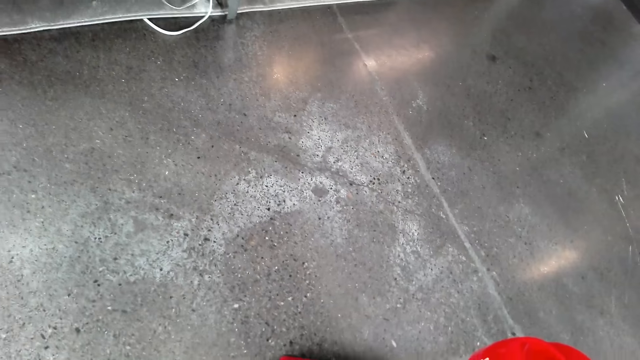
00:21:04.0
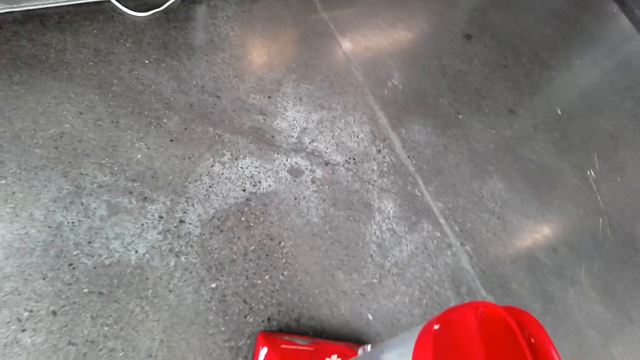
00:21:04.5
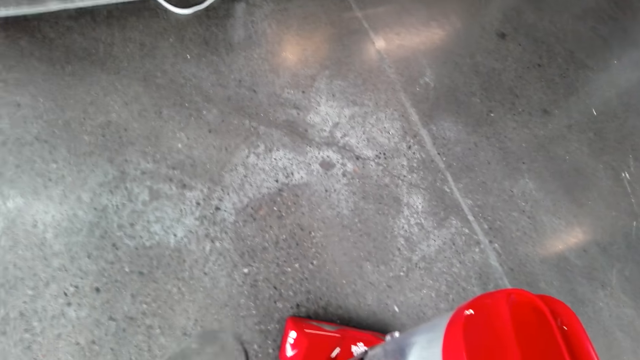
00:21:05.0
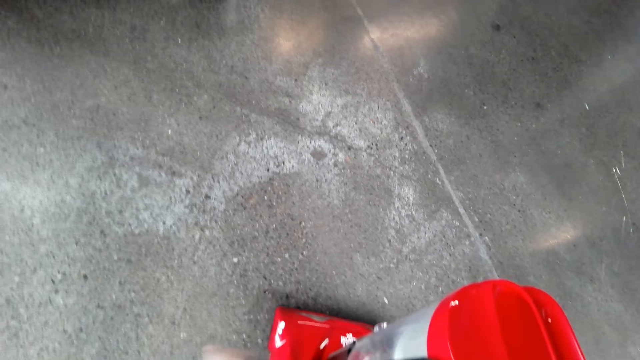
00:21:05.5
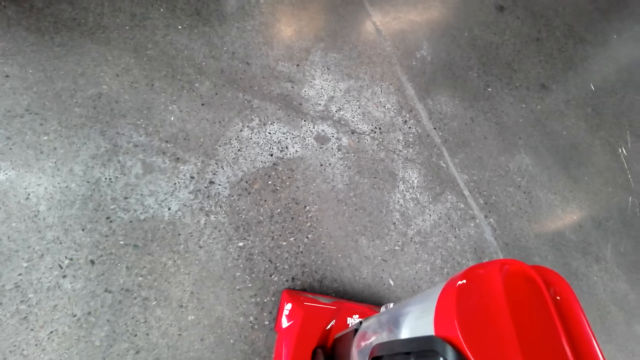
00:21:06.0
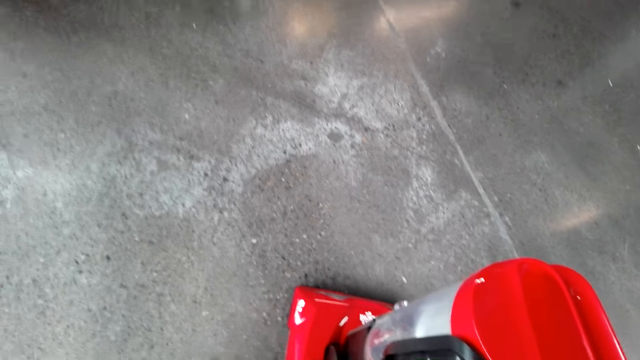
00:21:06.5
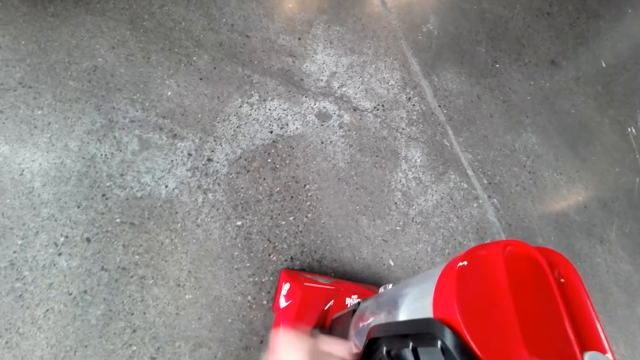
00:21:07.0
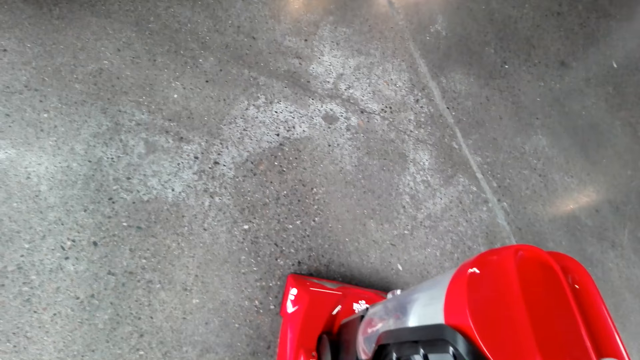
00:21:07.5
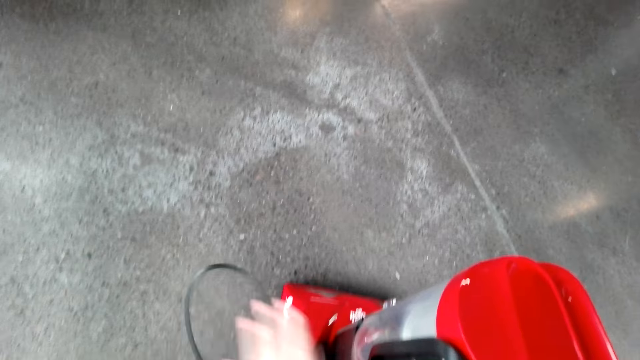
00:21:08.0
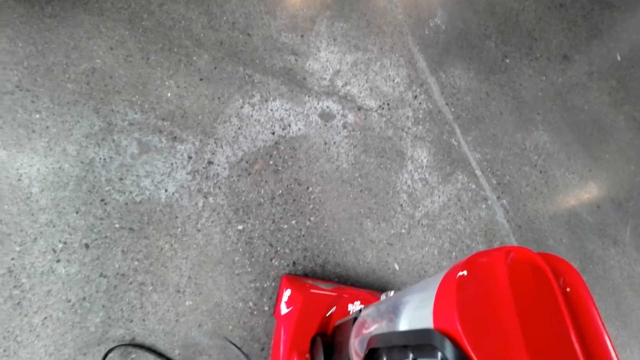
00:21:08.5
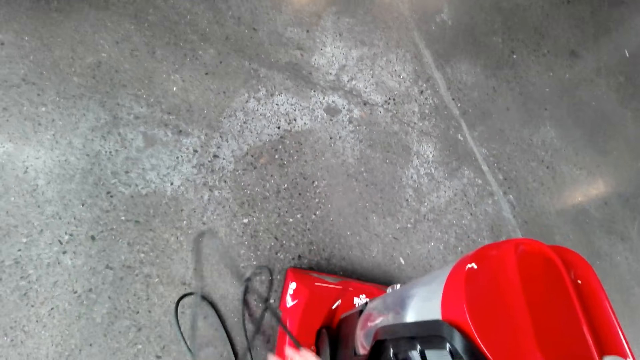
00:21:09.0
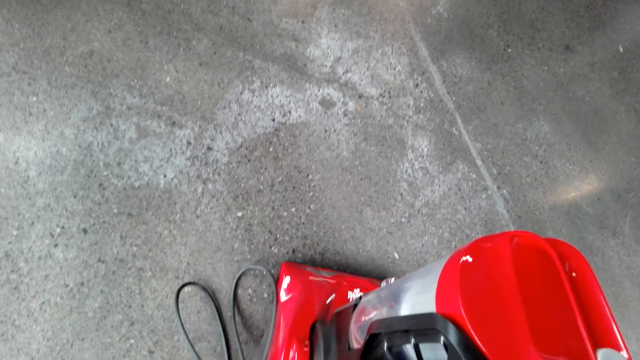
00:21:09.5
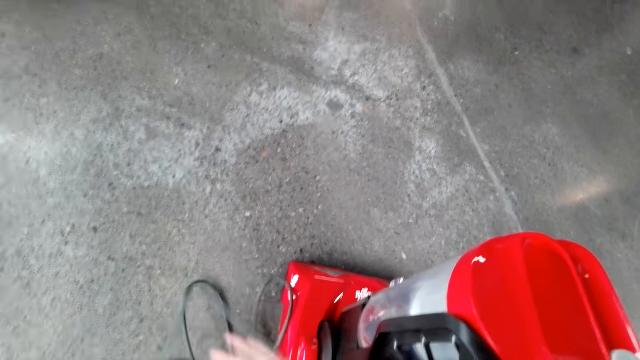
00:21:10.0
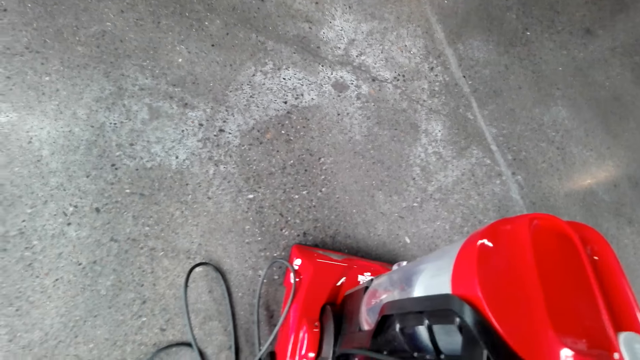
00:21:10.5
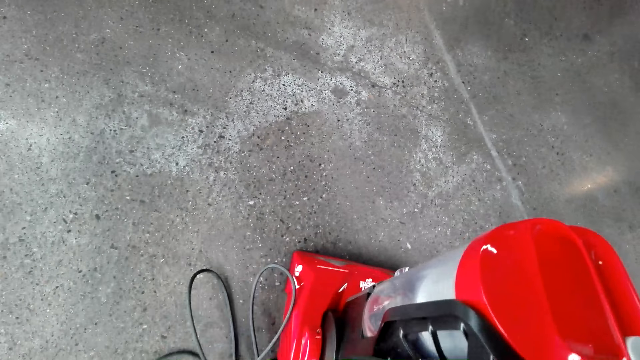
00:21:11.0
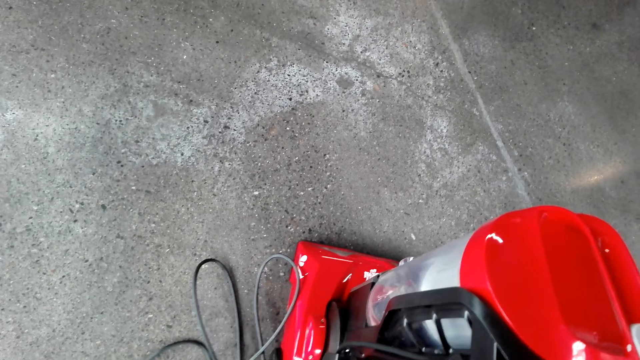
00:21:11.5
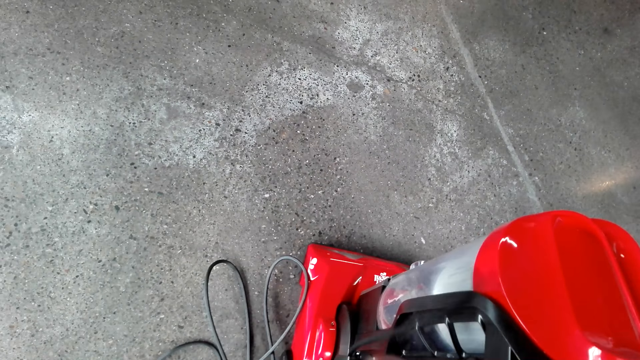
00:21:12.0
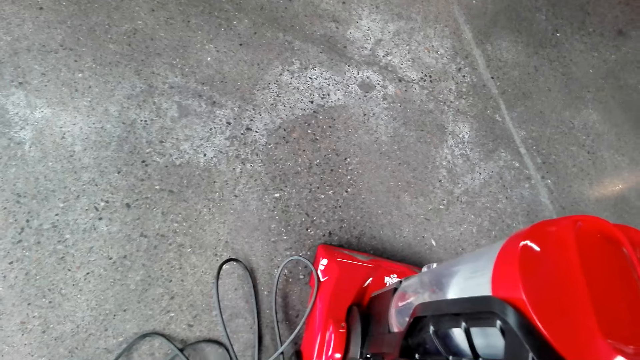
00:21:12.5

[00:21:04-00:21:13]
The camera wearer uncoils the carpet vacuum cleaner cable.

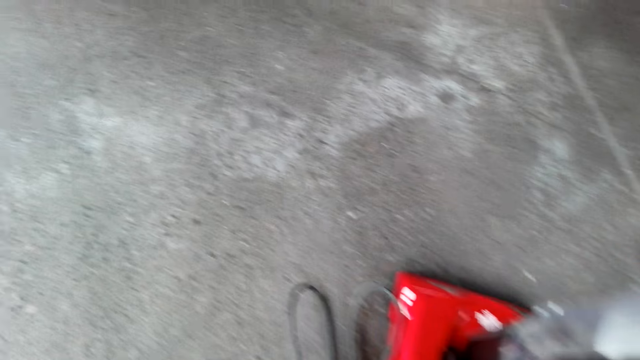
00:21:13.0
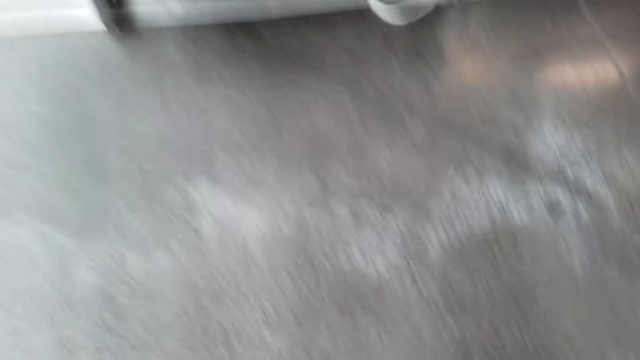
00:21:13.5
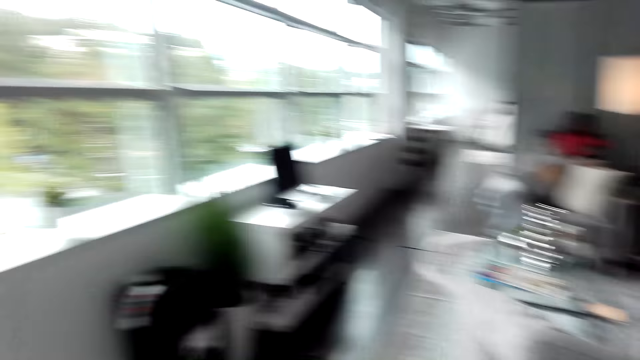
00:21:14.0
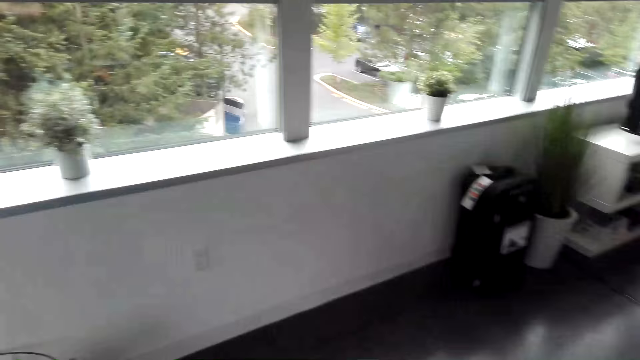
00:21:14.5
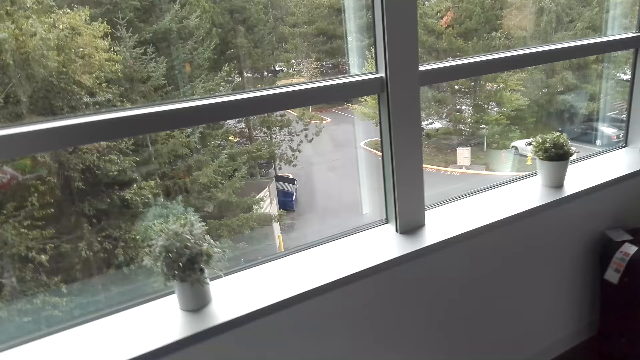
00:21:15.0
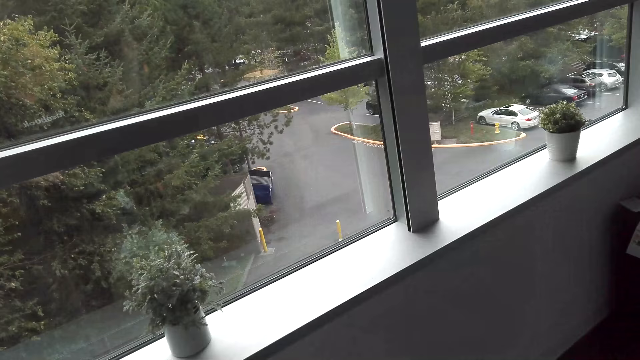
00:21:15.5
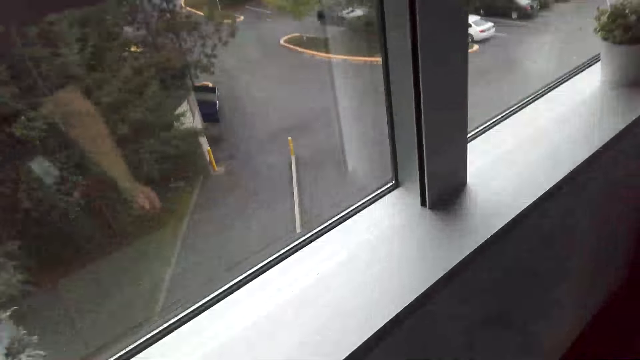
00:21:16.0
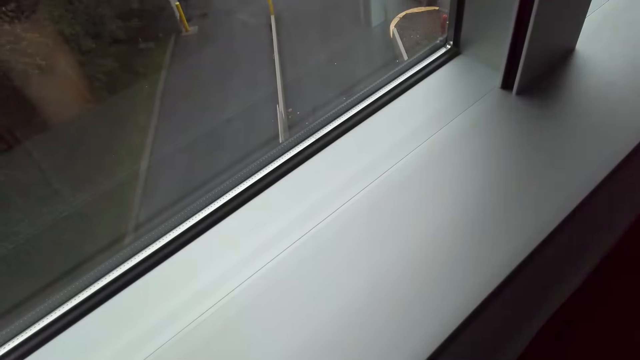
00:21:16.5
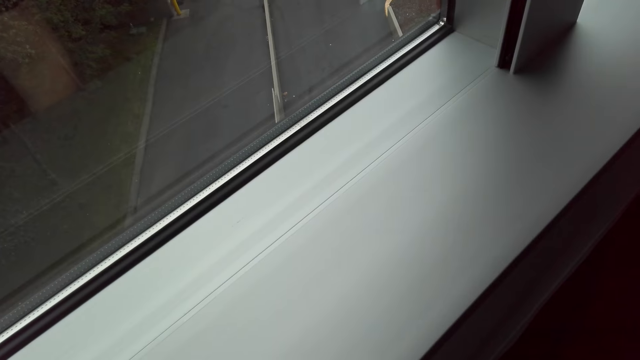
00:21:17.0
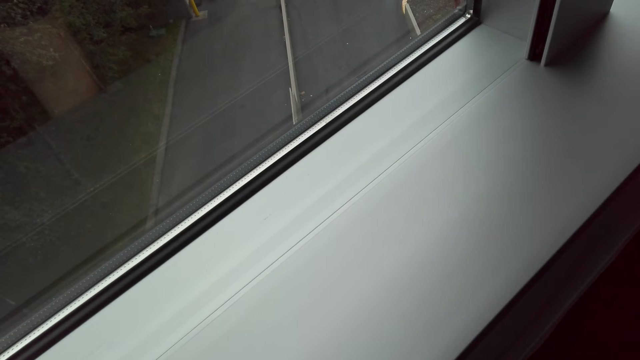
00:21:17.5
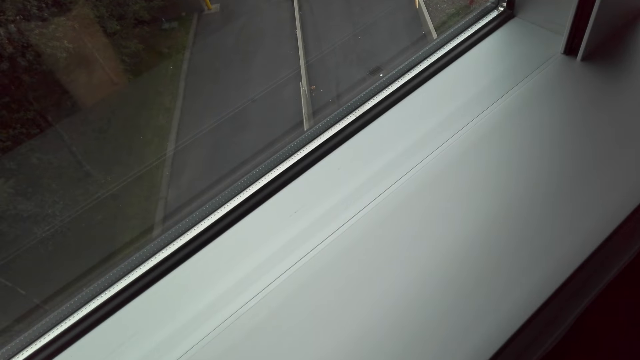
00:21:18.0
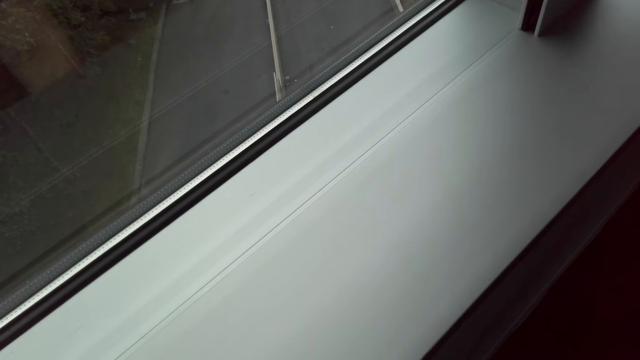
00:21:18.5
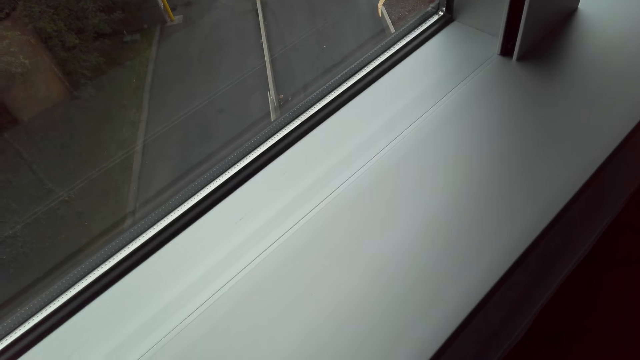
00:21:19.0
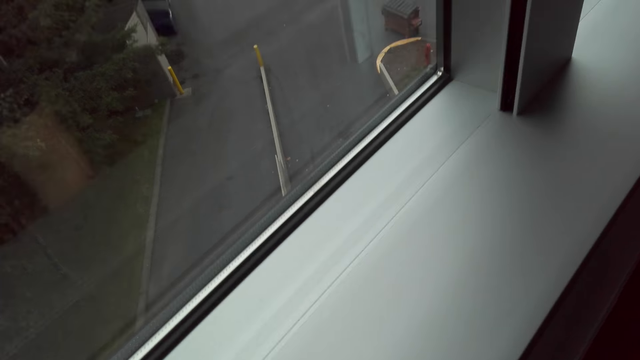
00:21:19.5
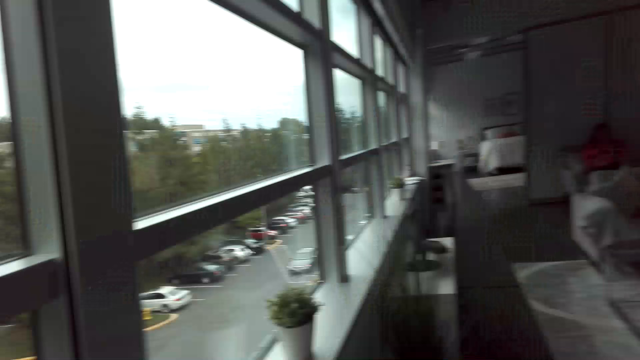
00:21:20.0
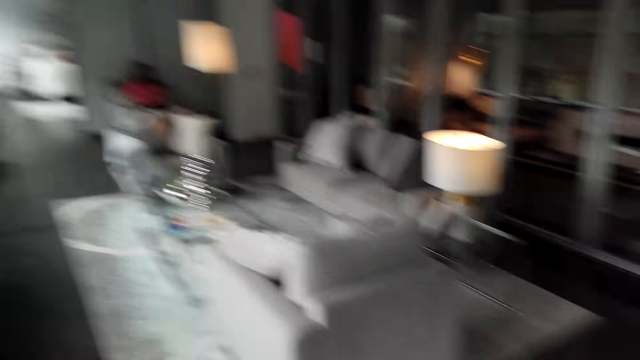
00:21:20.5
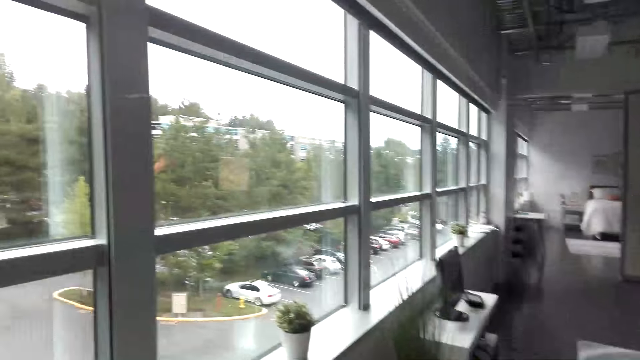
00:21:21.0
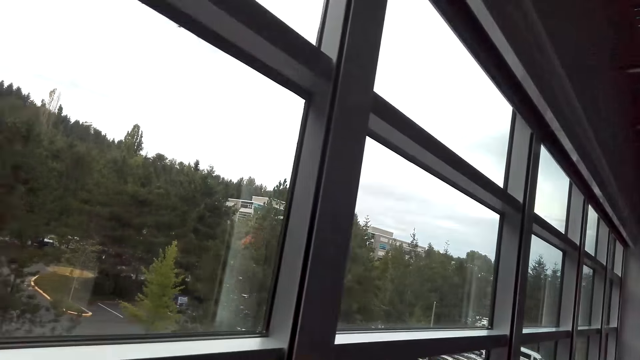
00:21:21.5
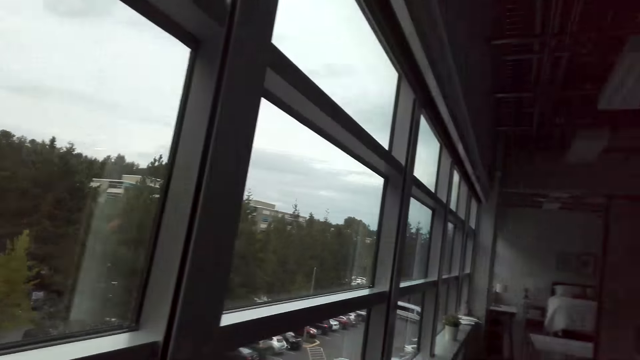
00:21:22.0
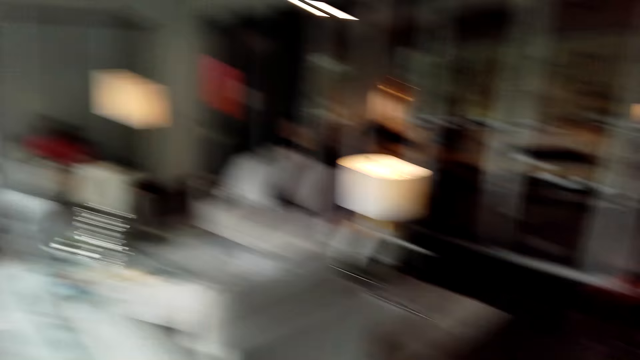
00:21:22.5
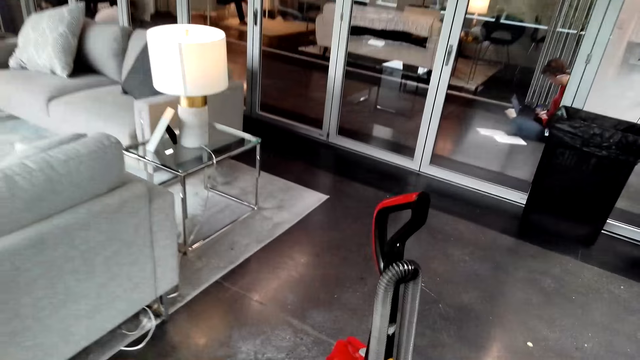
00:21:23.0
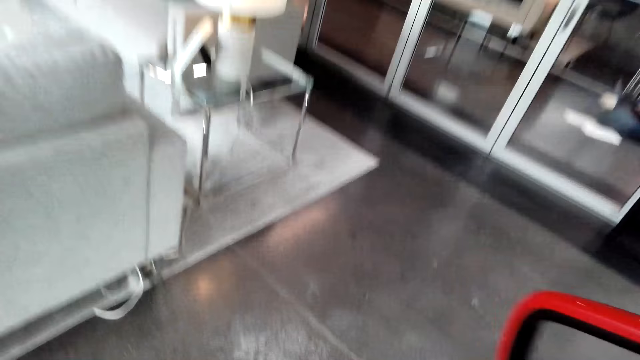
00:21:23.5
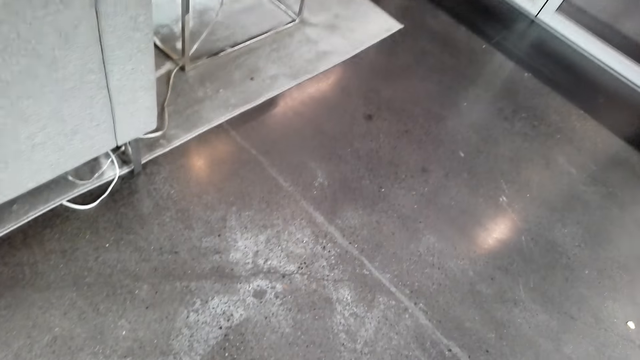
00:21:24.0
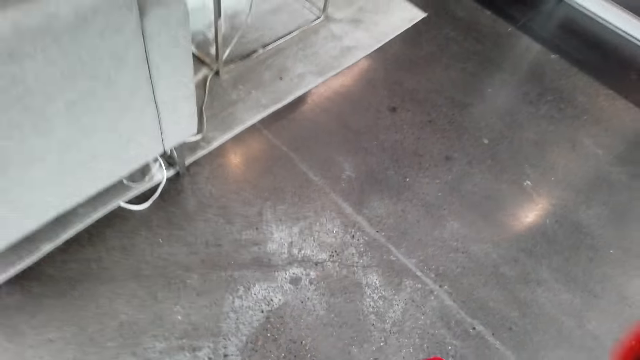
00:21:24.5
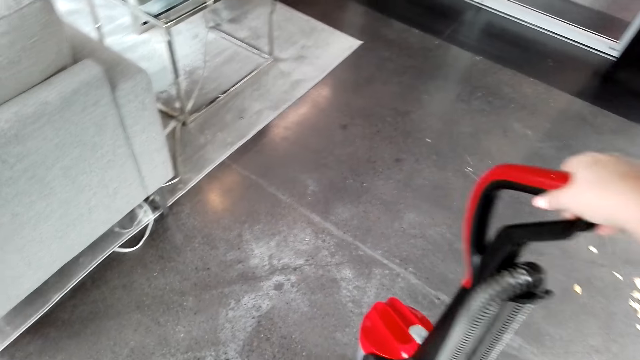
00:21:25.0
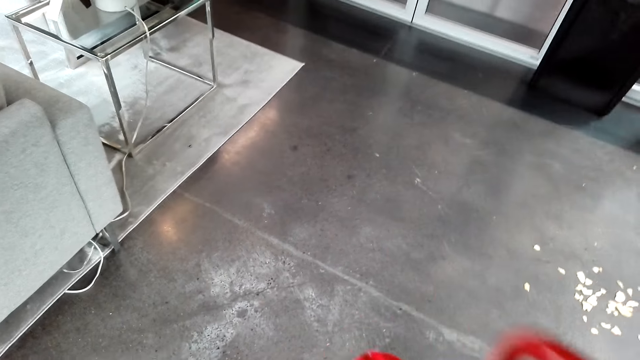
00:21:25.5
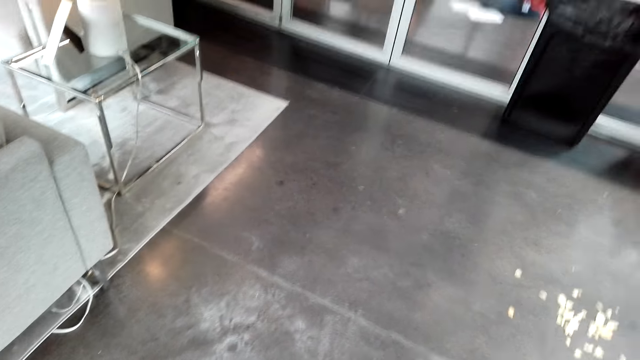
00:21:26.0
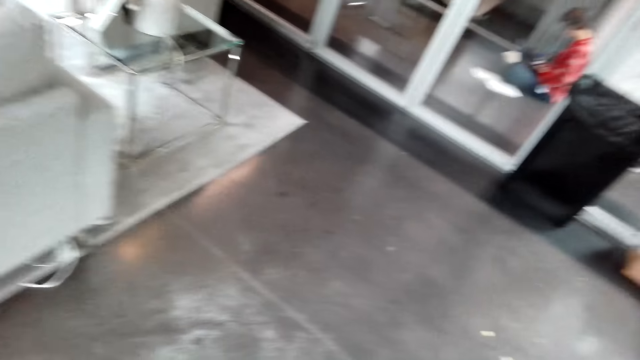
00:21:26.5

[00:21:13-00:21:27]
The camera wearer connects the carpet vacuum cleaner cable. They walk. They pick up the vacuum cleaner and operate the carpet vacuum cleaner.
